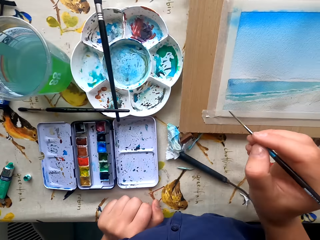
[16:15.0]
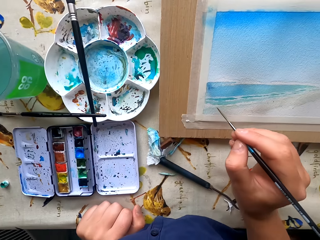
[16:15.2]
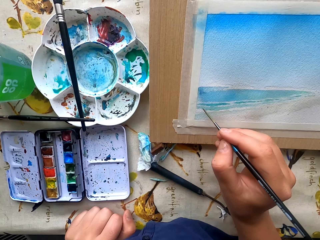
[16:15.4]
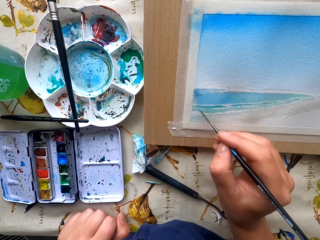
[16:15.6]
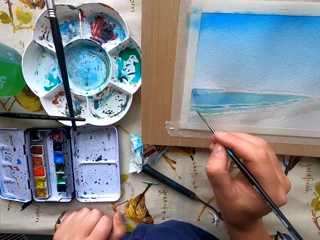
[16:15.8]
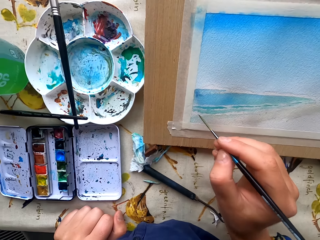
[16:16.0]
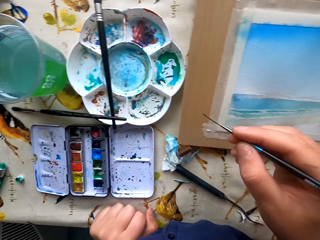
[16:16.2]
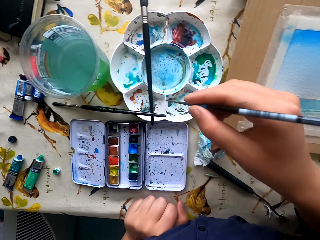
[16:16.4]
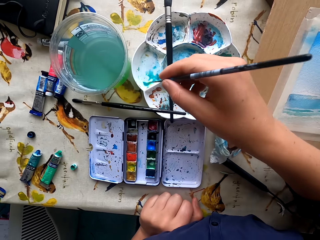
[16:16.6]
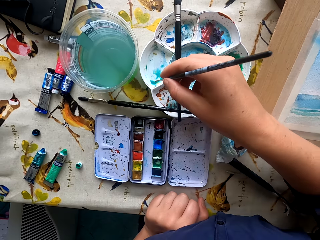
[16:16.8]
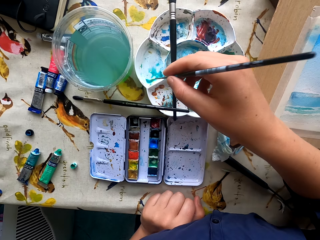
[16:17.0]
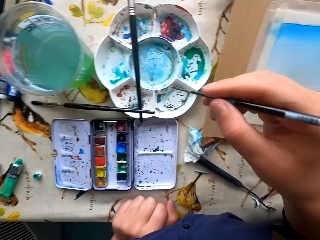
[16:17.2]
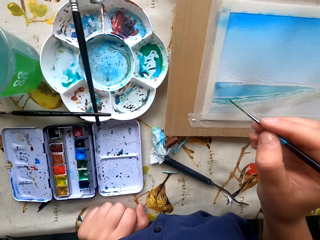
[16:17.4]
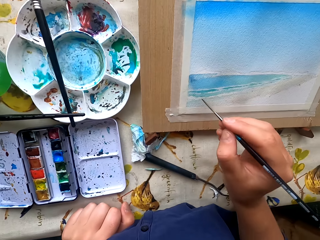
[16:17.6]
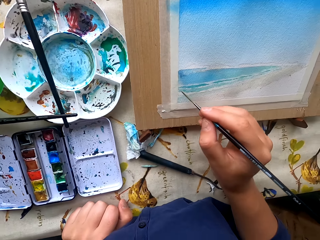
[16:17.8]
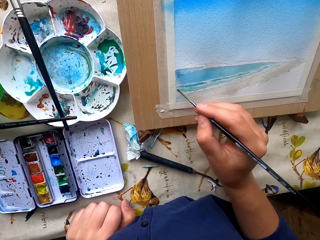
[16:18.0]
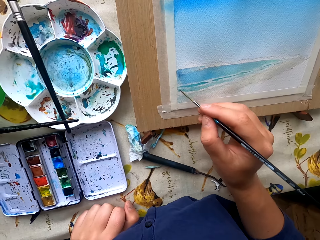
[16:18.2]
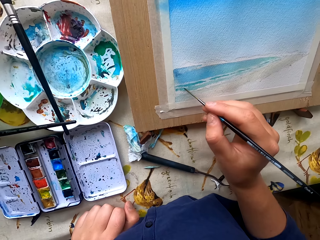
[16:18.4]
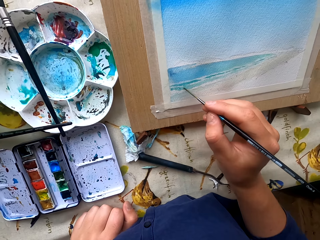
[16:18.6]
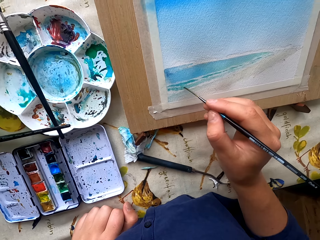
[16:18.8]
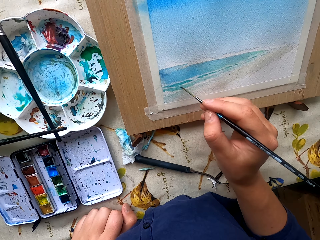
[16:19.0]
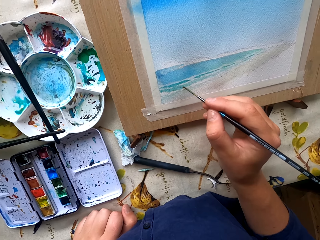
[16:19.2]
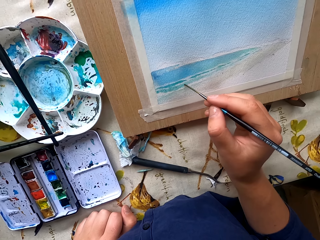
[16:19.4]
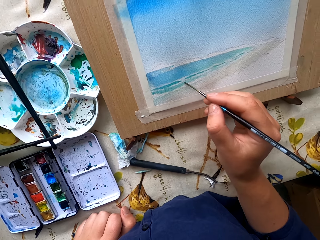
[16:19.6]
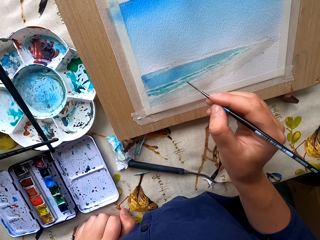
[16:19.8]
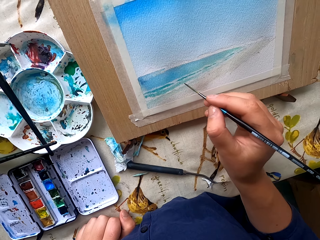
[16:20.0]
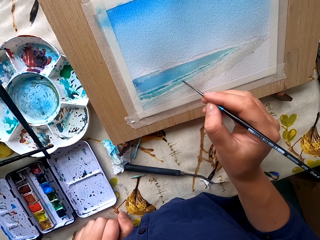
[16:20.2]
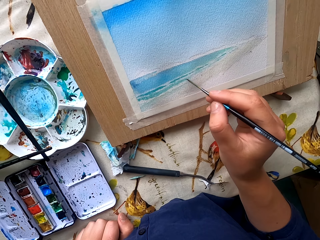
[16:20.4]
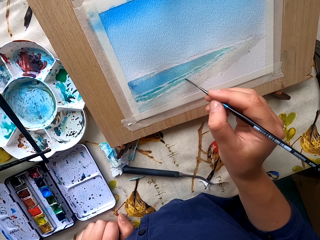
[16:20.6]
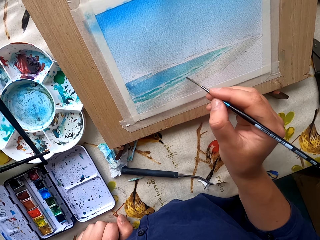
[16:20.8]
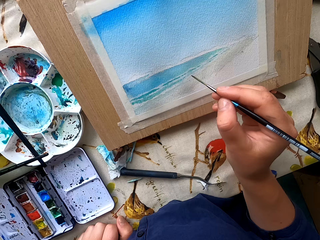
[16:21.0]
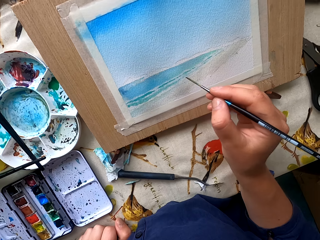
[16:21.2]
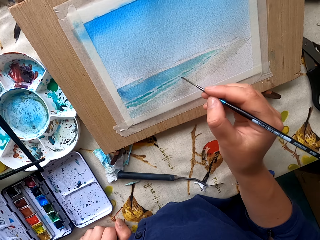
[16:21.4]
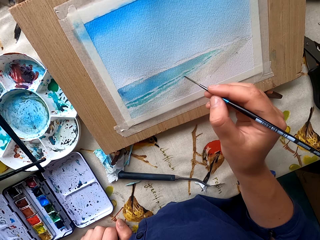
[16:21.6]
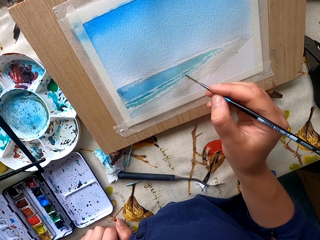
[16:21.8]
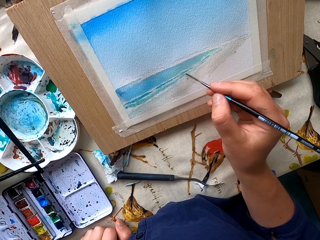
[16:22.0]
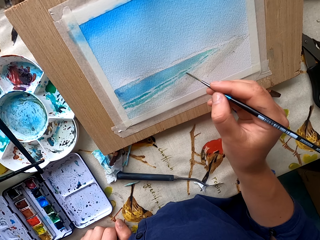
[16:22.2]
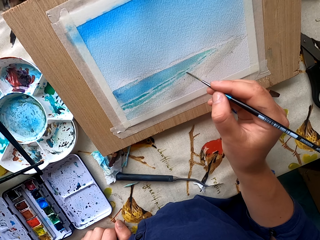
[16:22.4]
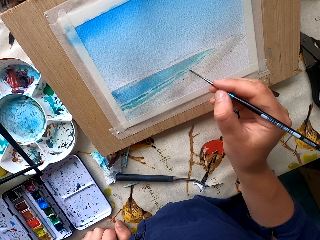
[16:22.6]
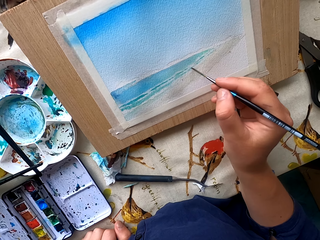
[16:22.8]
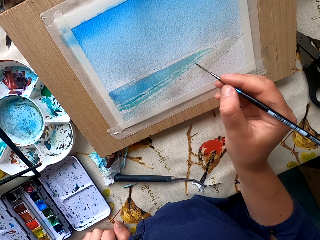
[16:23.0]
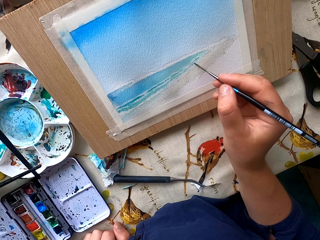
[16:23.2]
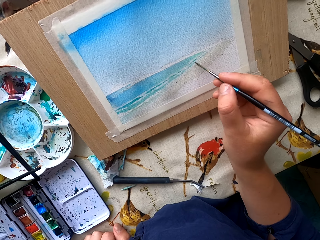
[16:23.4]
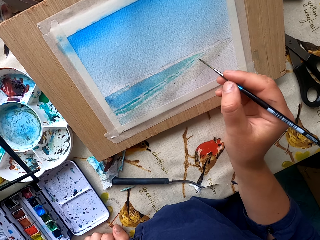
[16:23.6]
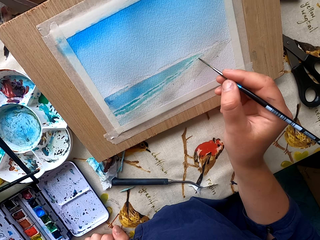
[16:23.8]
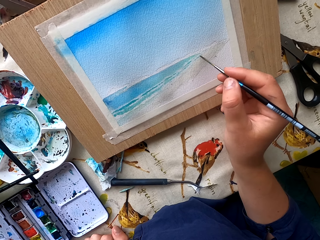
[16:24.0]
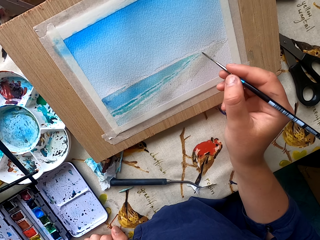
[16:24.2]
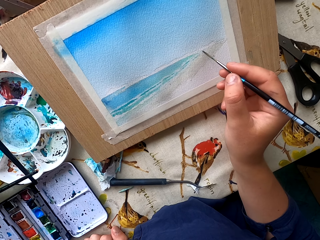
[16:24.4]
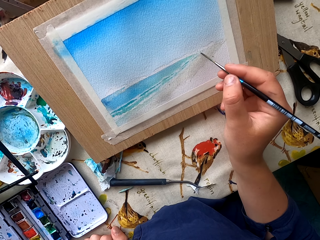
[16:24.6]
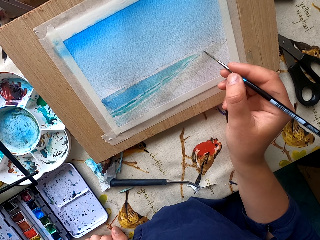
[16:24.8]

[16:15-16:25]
The camera wearer removes excess paint. They paint the drawing paper. They dip the paintbrush in the water paint. They remove excess paint. They paint the drawing paper.

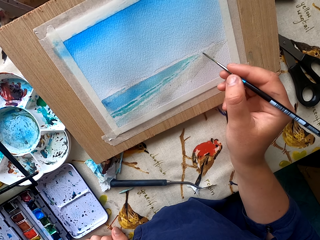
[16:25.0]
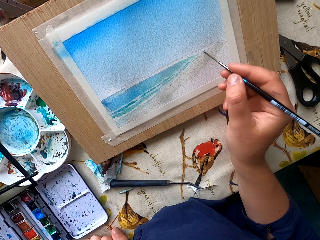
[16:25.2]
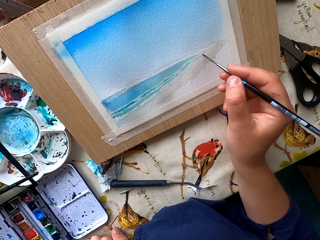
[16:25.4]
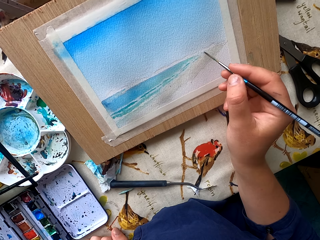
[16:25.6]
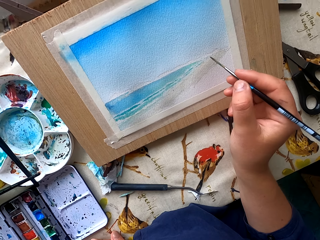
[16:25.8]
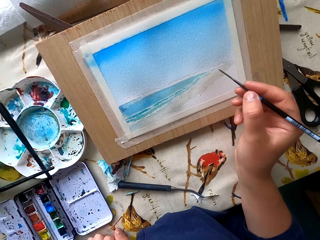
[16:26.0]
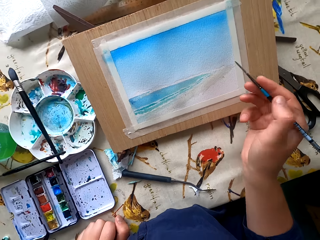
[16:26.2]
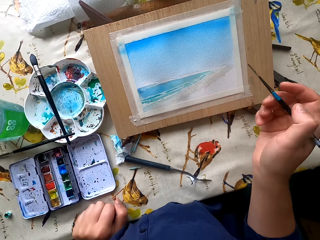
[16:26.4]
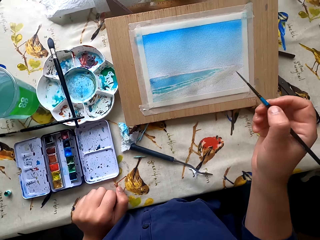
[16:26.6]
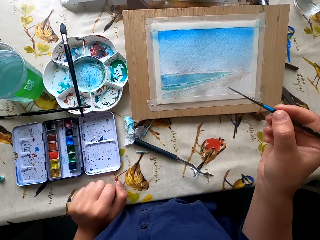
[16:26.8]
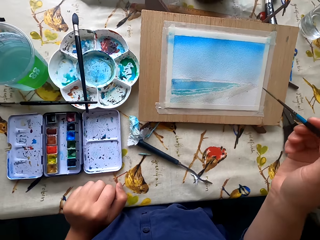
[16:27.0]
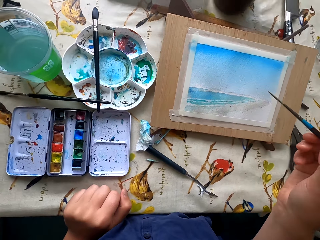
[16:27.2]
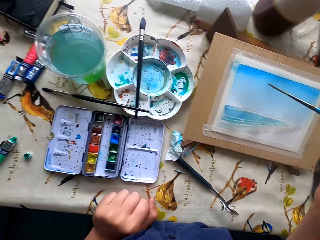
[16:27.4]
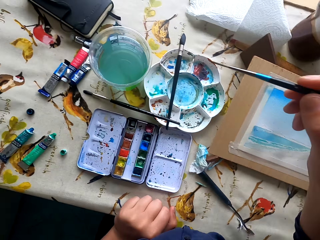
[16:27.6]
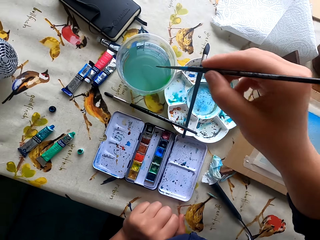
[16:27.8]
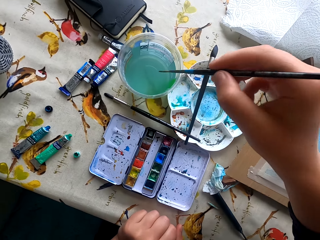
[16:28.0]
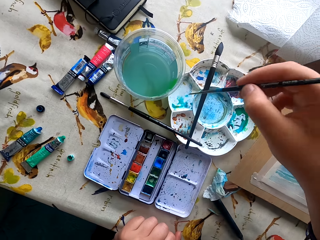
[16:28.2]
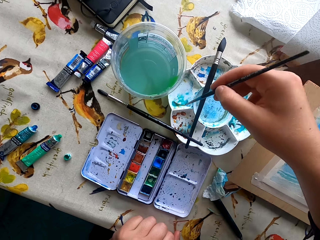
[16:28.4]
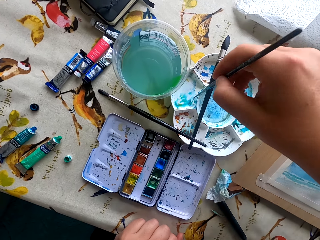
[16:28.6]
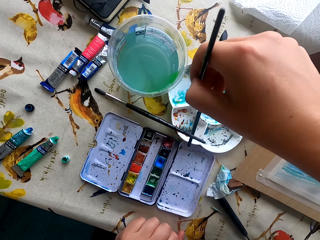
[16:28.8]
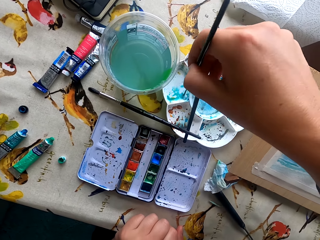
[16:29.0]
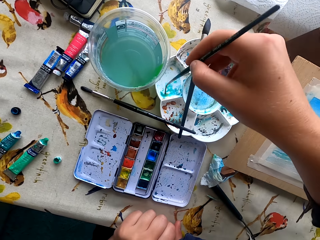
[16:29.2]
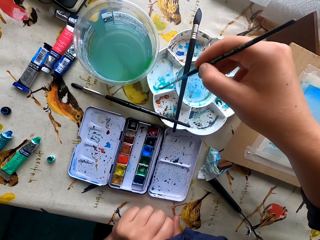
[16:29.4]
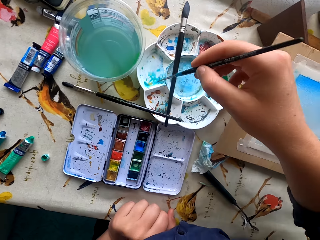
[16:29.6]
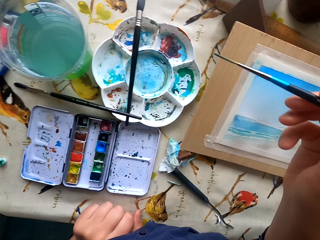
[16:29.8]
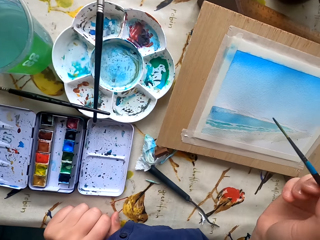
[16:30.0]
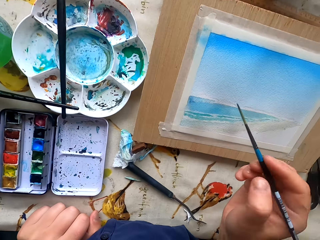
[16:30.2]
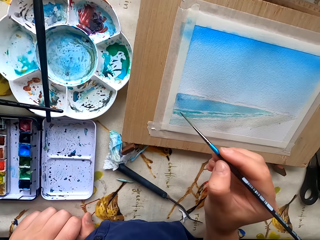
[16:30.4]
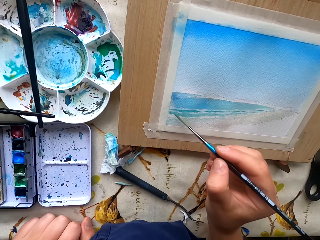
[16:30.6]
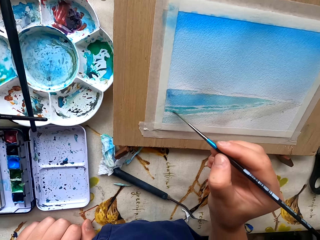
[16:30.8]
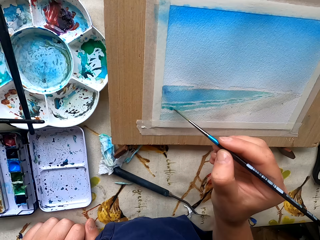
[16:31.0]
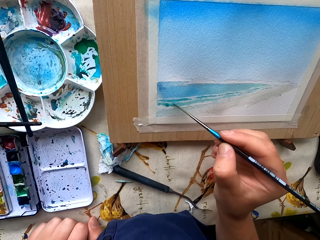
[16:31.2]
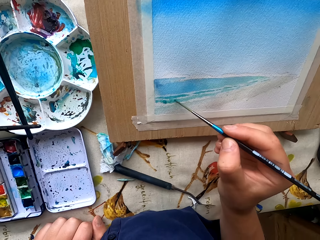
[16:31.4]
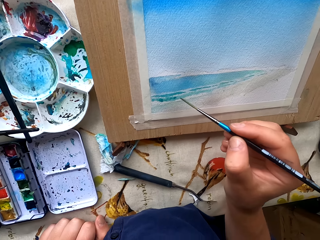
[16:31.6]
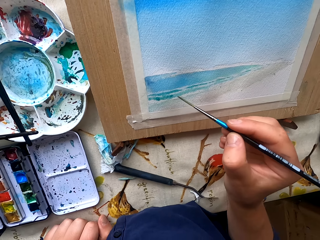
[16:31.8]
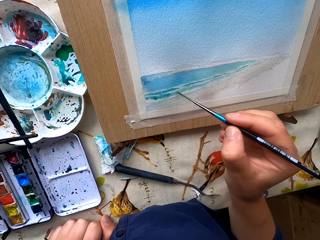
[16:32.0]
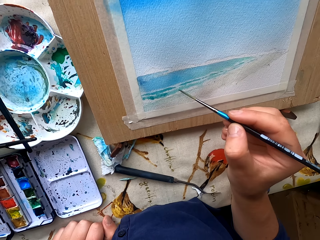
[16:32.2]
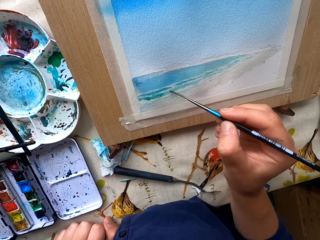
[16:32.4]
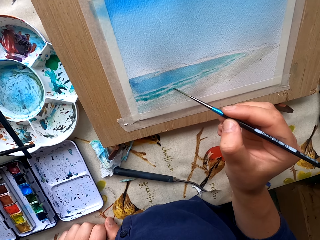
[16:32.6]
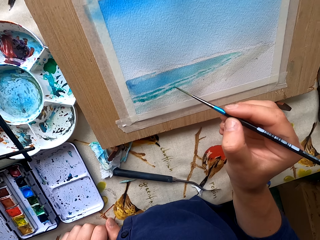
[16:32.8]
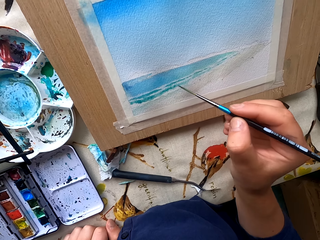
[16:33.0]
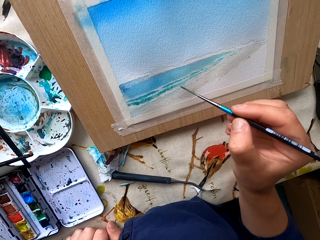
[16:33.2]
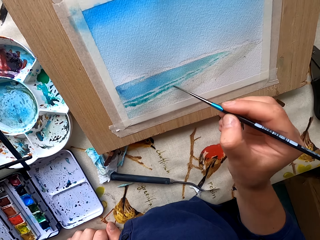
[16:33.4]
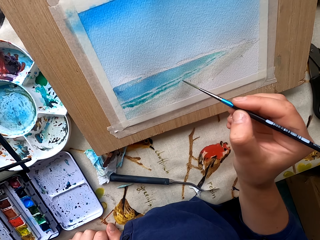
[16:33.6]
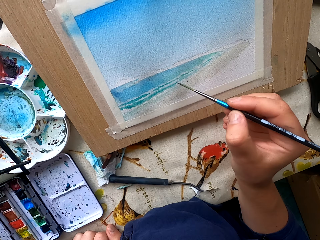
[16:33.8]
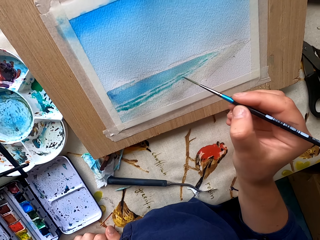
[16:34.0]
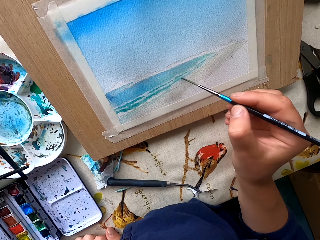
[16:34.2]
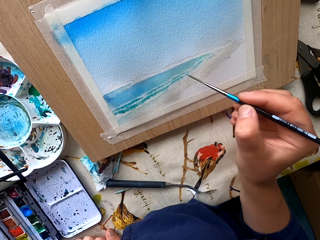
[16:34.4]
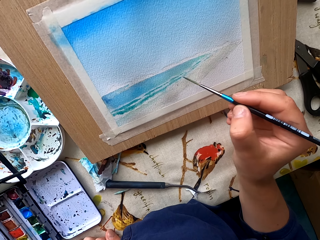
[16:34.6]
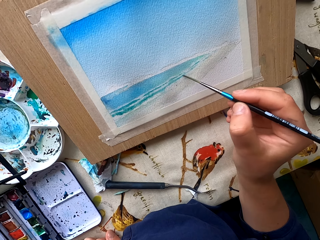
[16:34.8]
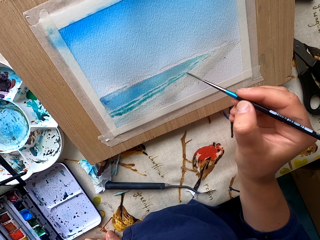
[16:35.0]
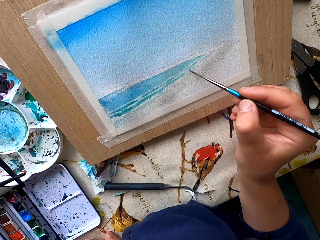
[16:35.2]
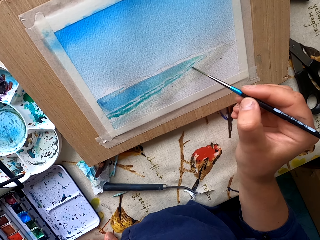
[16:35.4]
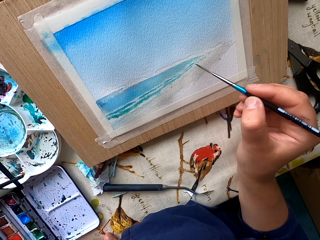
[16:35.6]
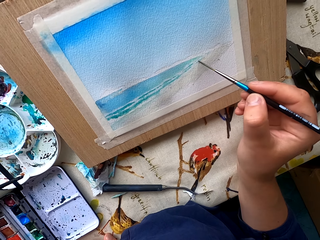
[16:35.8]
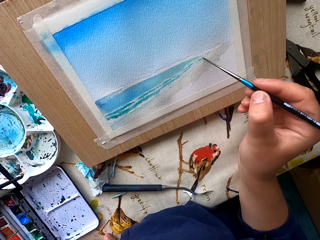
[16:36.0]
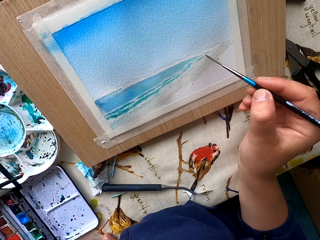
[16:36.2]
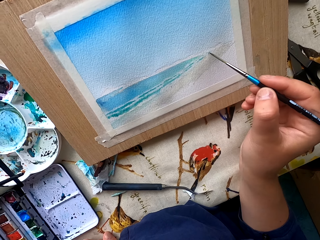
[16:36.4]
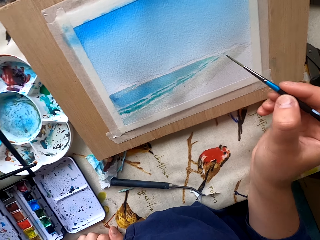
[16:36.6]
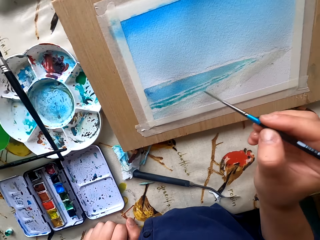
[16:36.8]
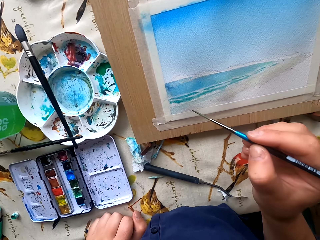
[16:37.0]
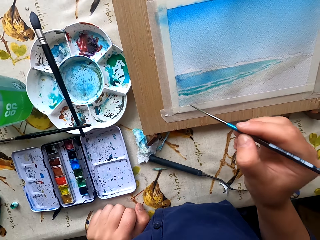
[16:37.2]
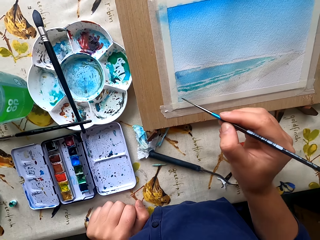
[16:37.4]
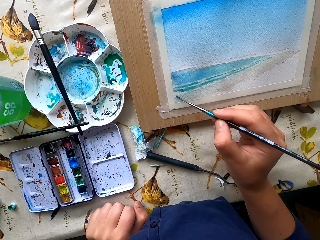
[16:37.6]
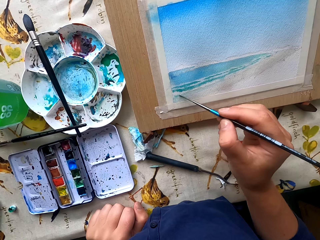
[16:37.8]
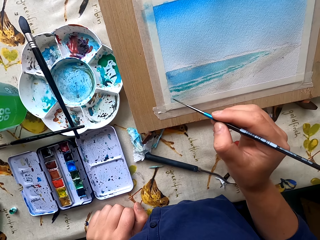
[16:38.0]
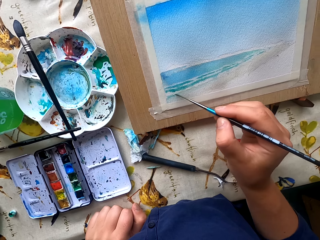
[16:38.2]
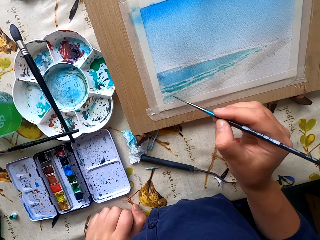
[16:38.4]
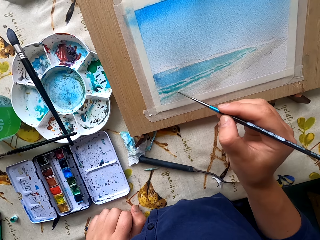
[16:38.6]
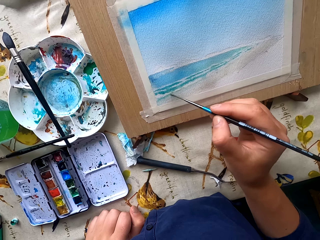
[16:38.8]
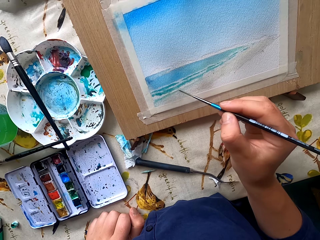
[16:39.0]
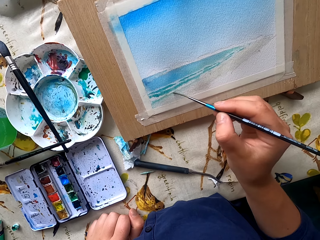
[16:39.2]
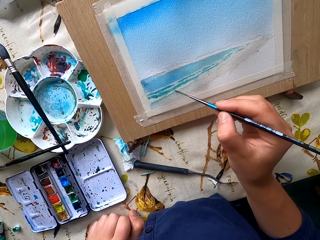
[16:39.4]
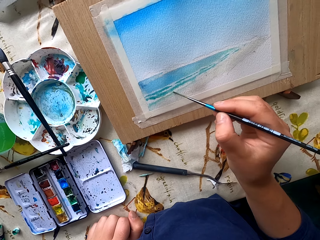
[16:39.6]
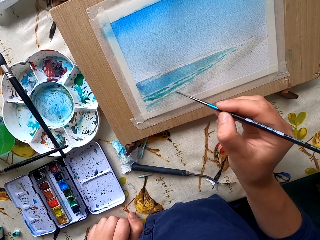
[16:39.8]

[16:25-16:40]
The camera wearer dips the paintbrush in water. They remove excess paint. They paint the drawing paper.
